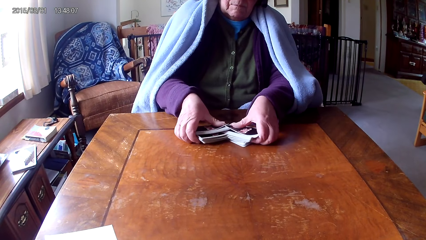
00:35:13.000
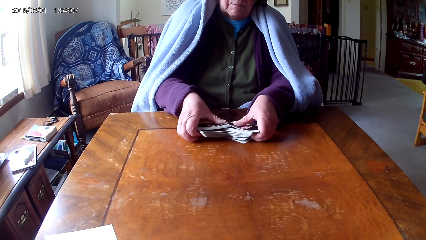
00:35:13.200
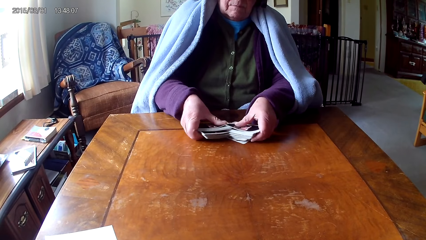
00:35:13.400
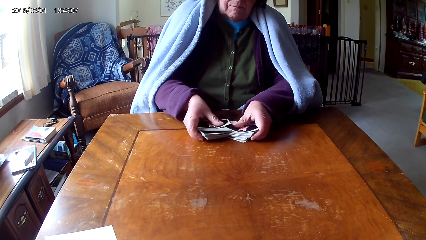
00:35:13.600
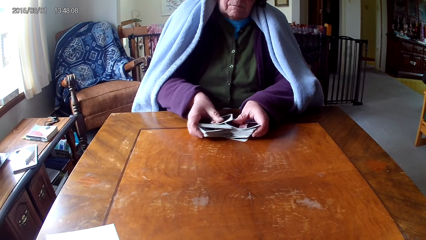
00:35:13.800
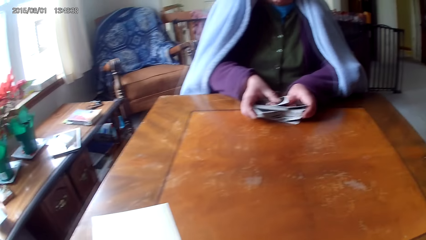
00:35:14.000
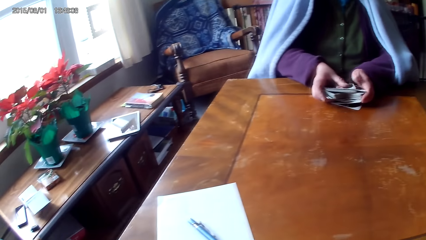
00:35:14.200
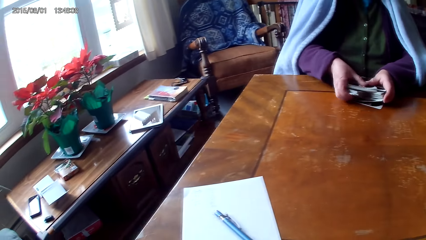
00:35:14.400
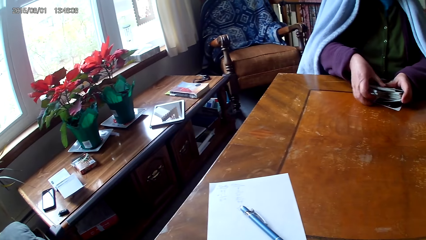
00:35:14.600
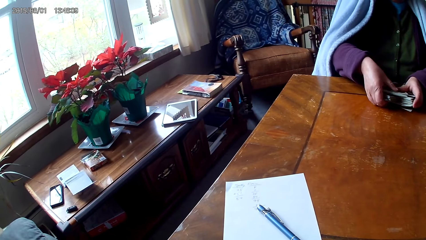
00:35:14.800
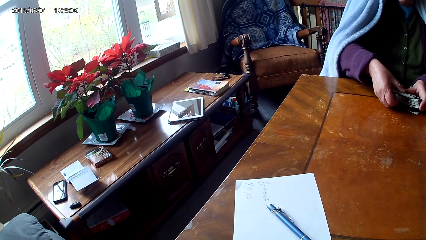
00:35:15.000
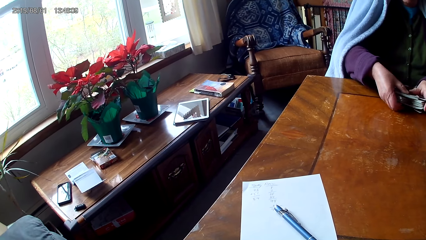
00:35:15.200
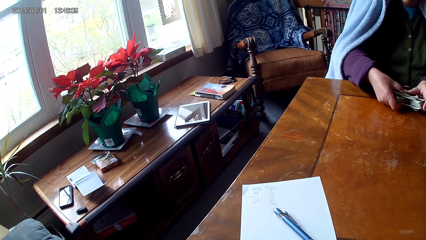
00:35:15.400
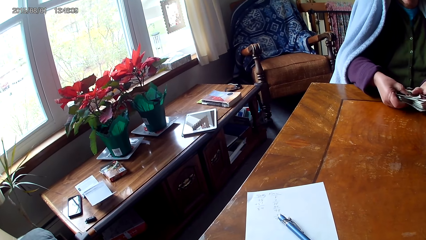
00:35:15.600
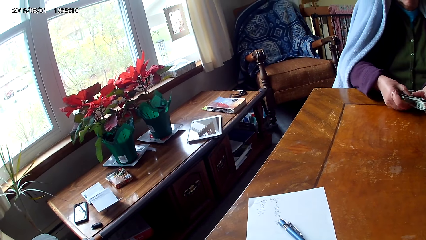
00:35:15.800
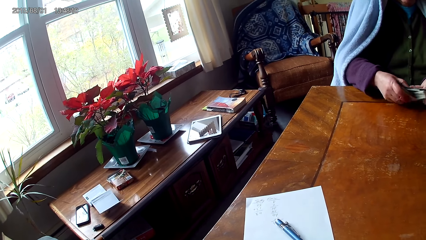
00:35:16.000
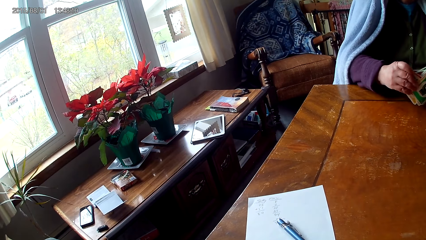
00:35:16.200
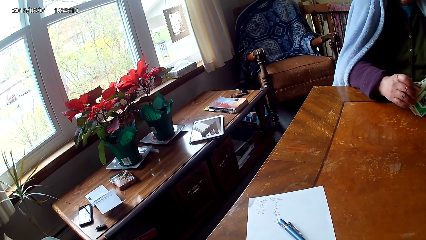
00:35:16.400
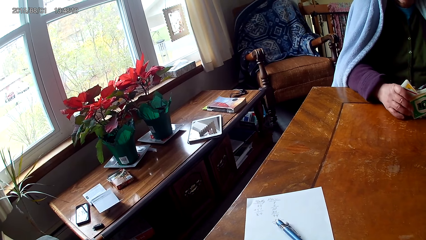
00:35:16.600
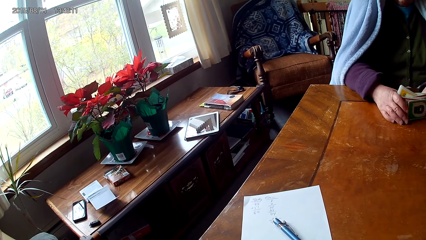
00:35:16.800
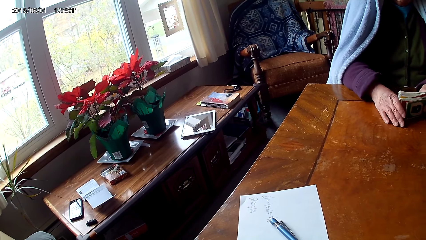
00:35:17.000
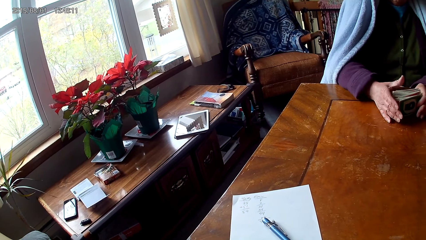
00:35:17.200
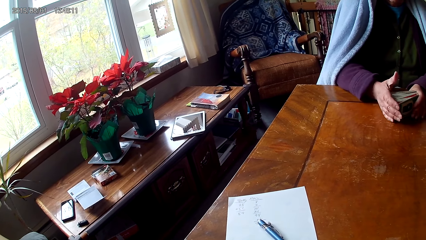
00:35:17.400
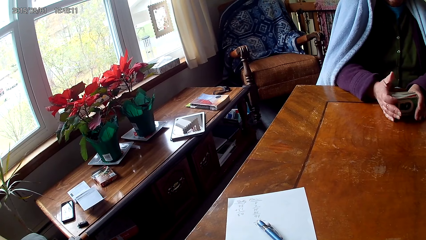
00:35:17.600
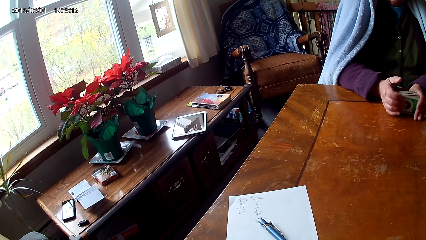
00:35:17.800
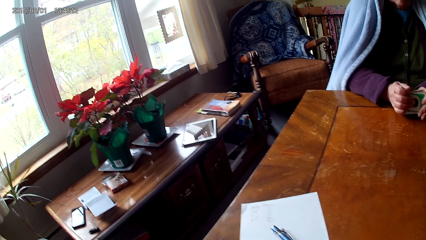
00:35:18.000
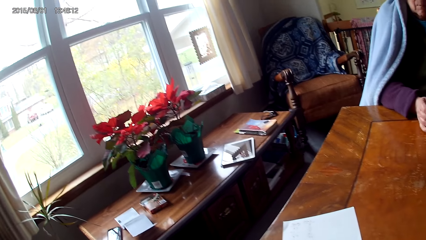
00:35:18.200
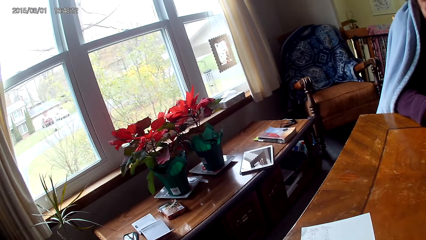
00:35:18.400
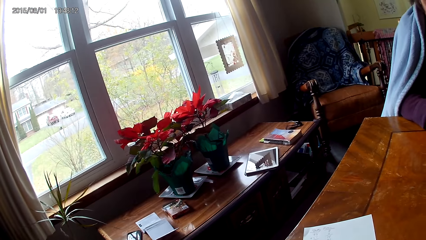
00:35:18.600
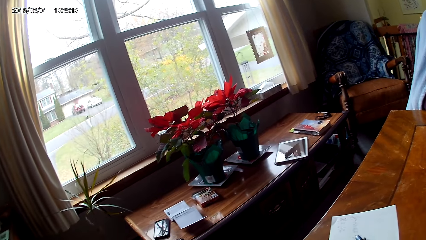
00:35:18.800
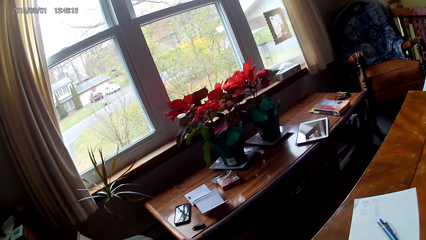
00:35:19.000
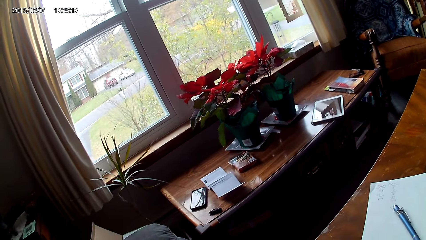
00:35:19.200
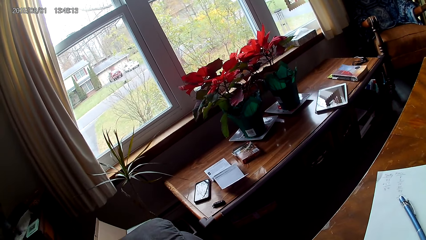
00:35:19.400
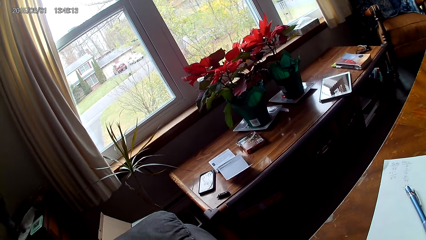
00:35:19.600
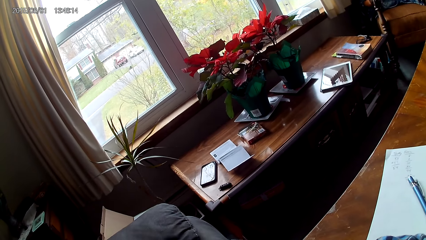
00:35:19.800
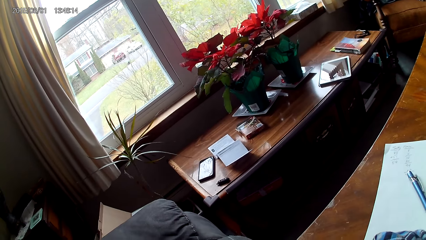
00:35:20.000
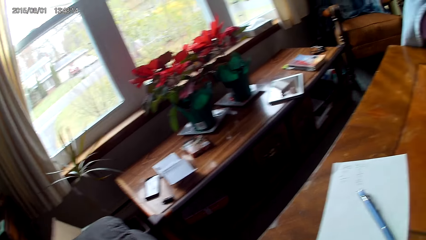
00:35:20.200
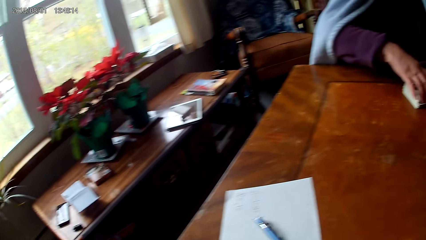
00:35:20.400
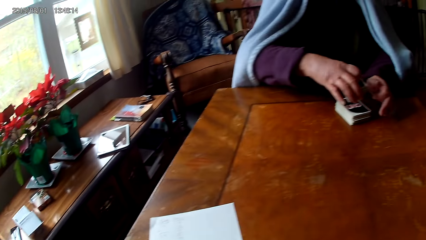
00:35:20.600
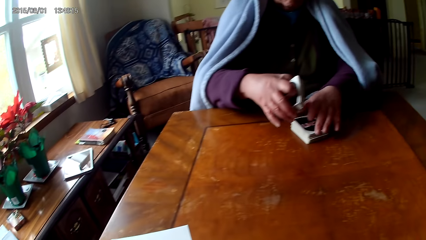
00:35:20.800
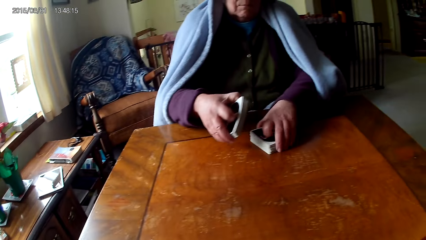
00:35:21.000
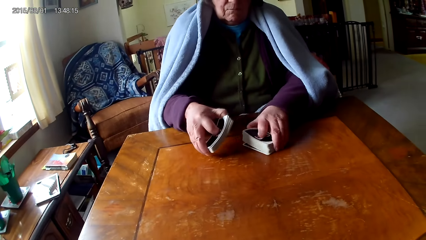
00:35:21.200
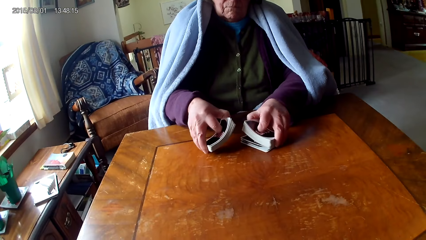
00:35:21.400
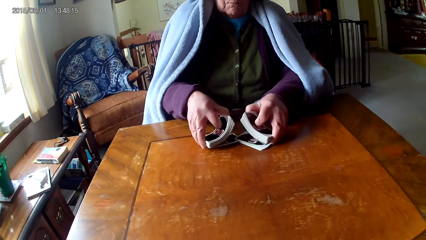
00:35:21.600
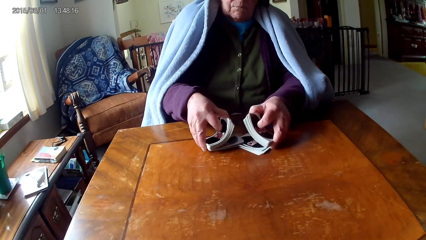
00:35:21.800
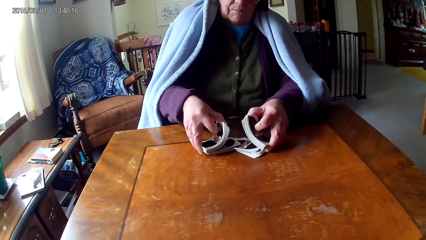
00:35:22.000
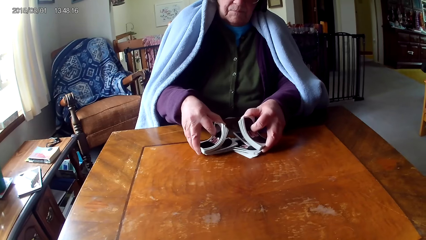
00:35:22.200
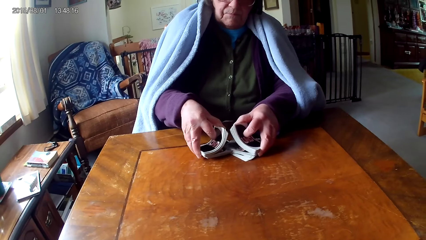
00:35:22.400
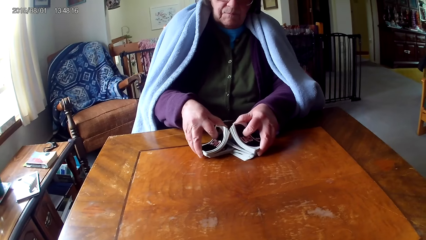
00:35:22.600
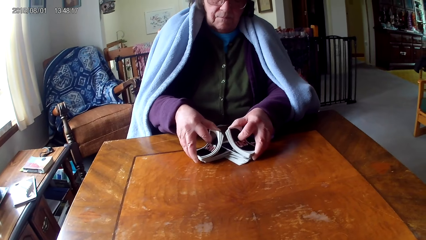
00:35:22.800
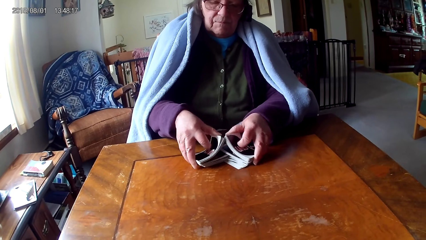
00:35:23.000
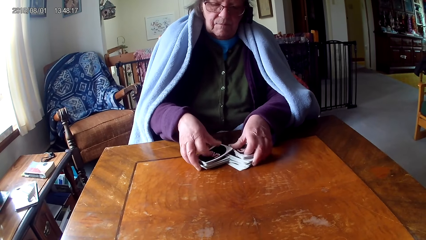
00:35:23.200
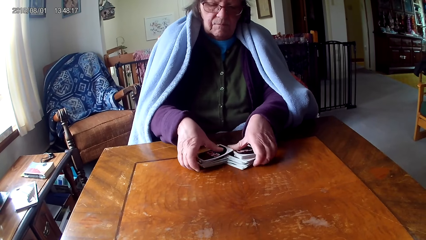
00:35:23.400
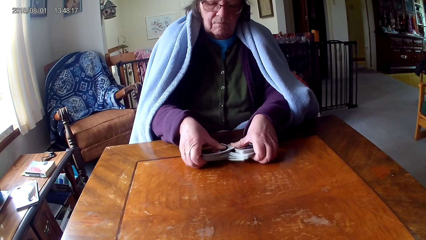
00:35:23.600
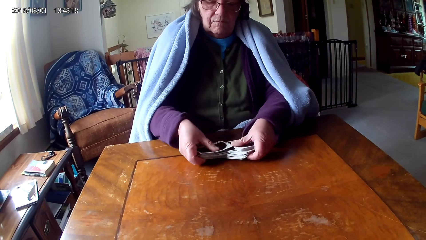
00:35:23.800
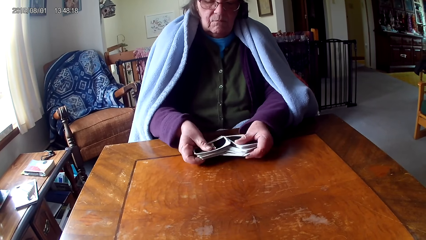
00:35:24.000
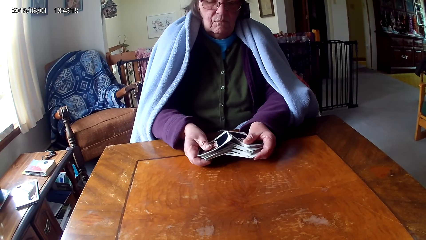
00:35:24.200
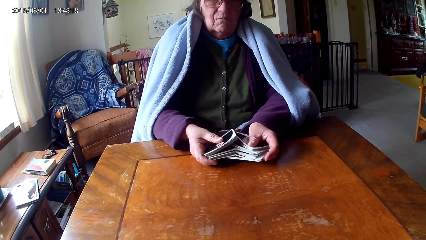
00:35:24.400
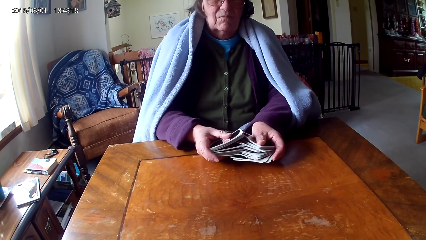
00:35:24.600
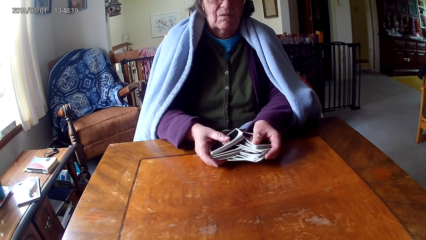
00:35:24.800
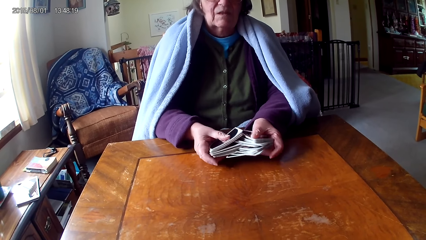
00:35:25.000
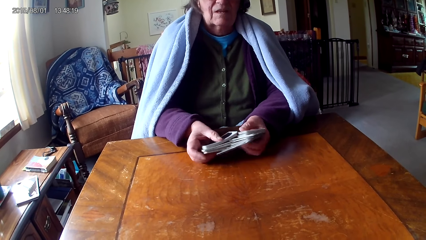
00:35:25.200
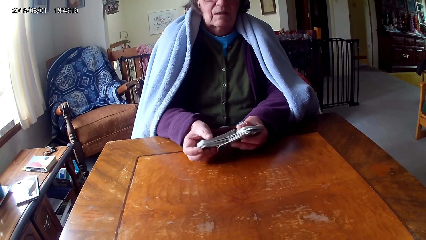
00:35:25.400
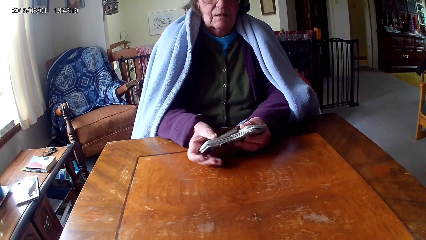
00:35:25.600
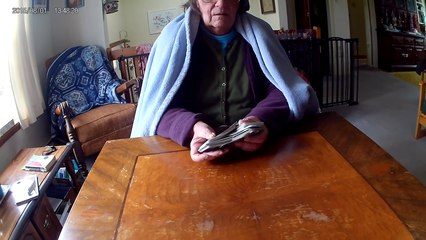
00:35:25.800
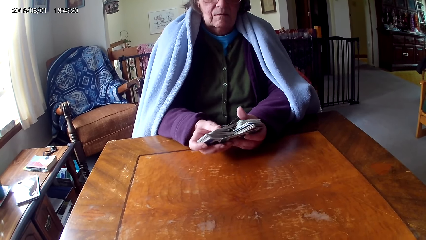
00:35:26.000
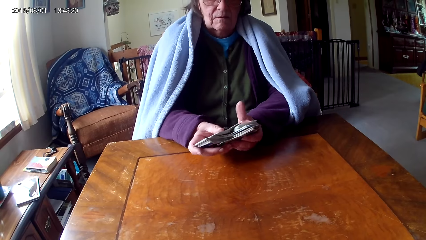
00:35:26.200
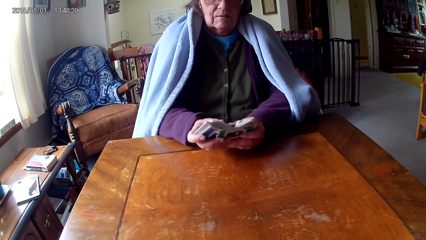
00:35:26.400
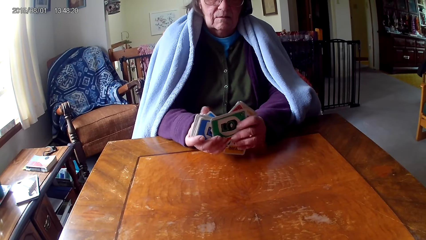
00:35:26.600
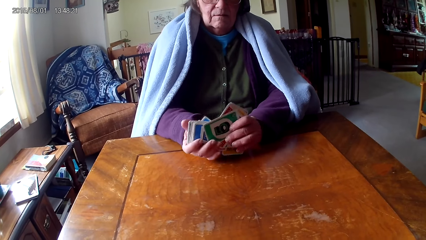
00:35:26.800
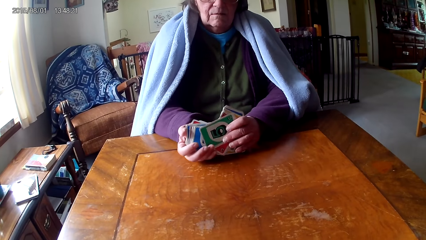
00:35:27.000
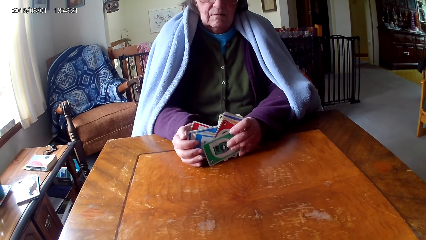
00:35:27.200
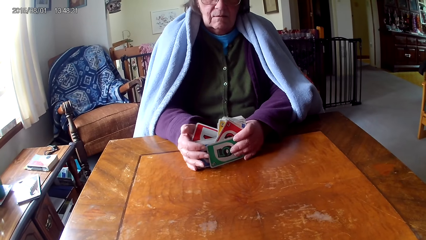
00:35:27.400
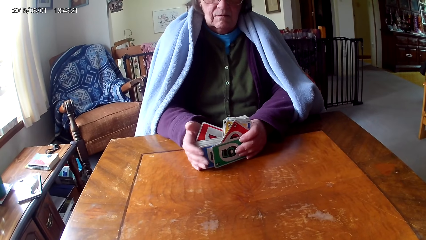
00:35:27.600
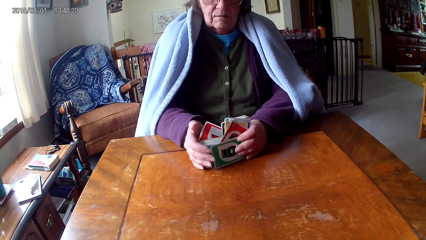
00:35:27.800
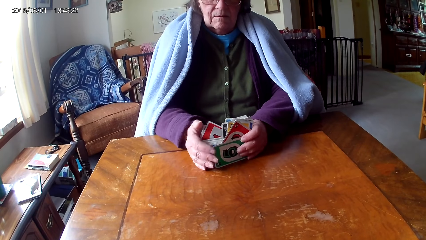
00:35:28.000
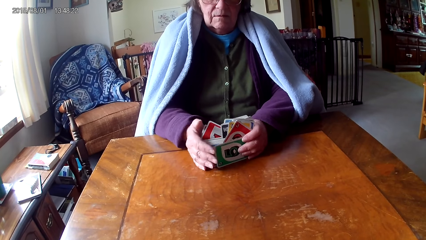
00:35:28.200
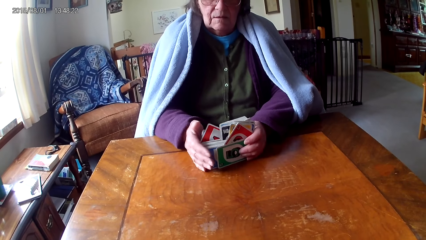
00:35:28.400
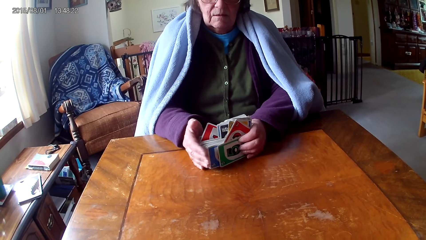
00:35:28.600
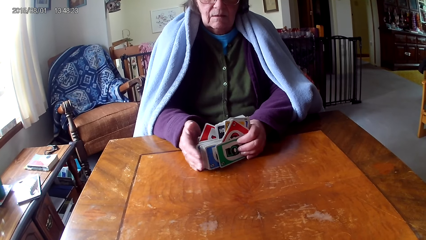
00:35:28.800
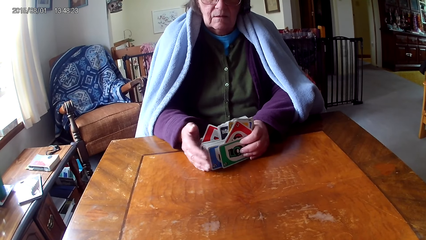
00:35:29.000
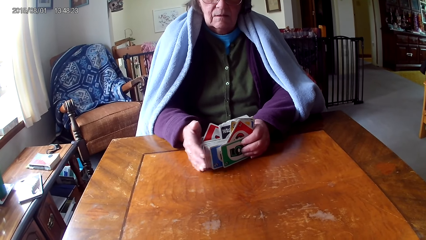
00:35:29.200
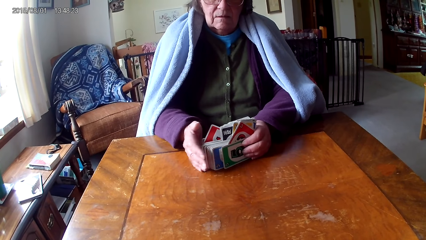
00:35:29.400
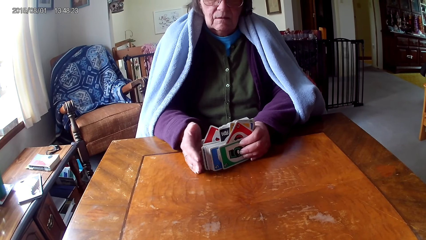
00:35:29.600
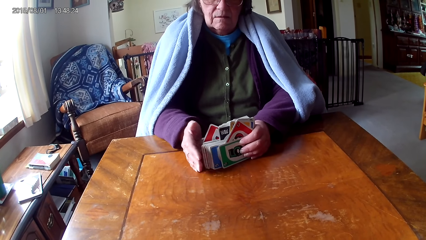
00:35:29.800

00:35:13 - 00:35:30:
A woman puts cards together. The camera wearer looks around. The woman reshuffles the cards. The woman sorts the cards on a table with hands. The woman puts the cards together.
